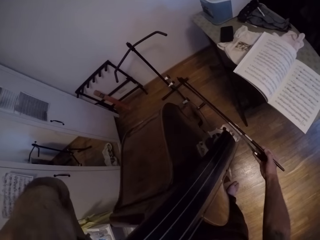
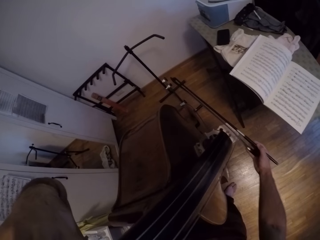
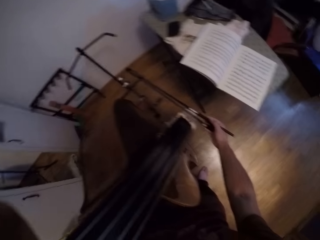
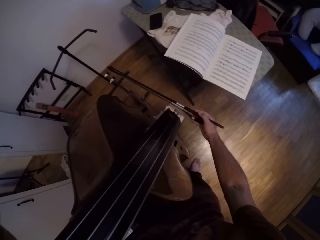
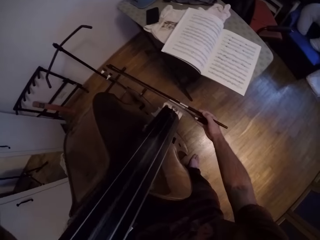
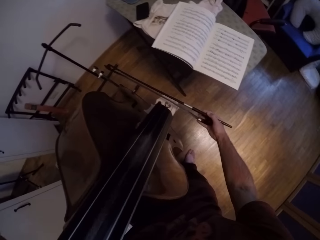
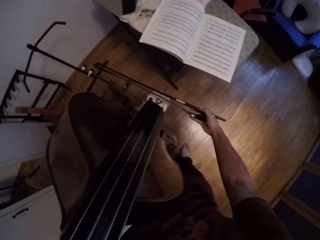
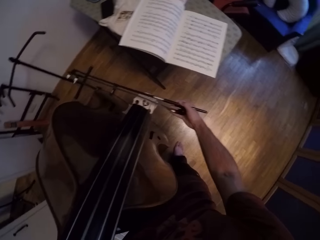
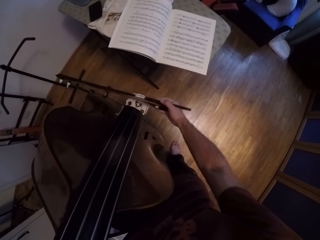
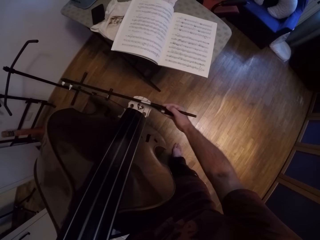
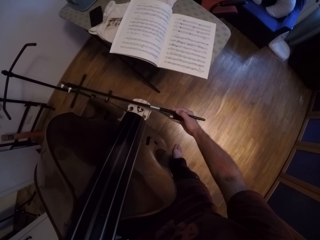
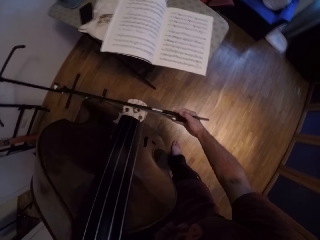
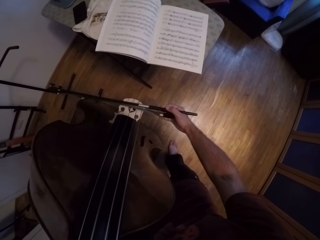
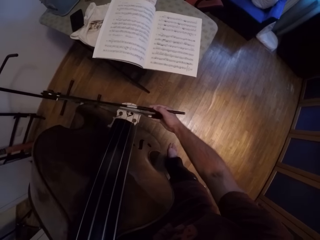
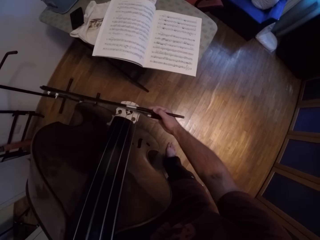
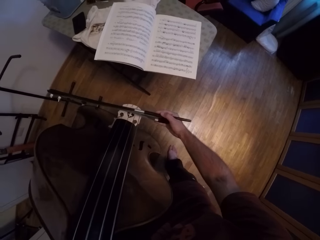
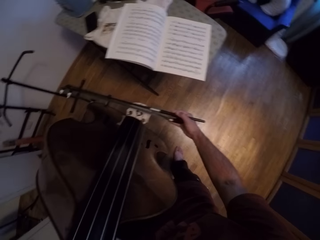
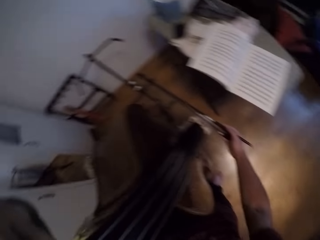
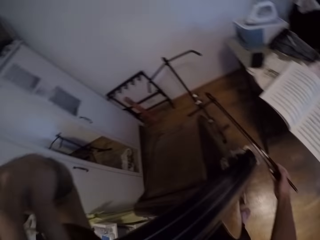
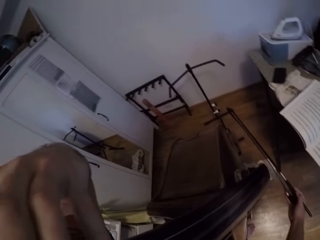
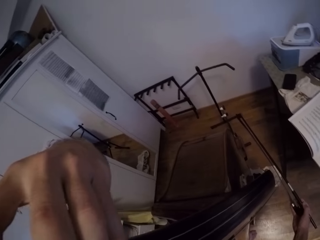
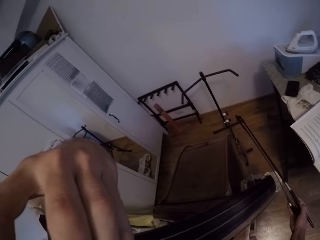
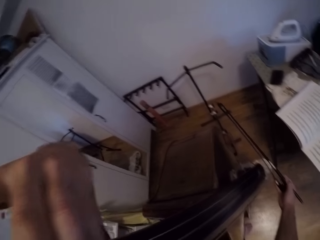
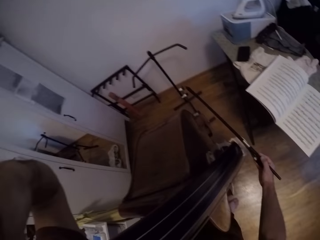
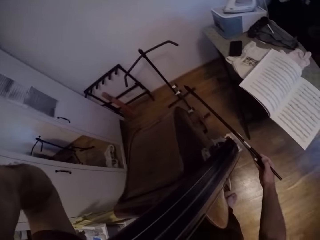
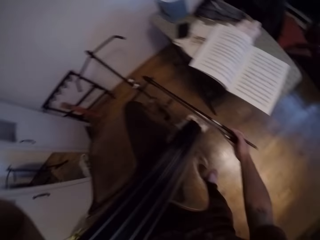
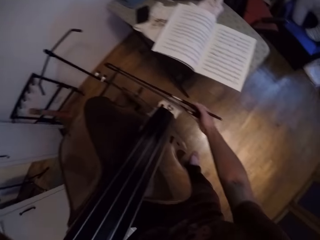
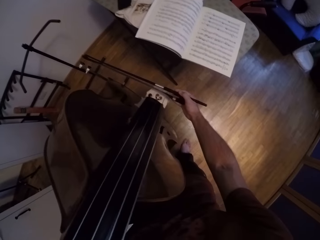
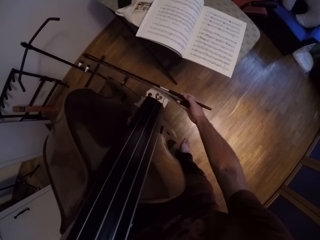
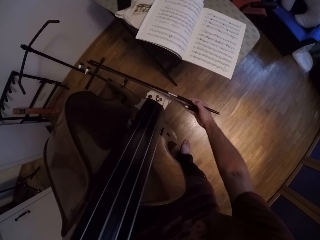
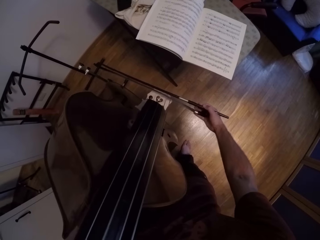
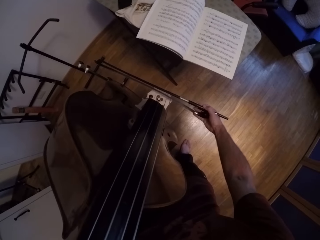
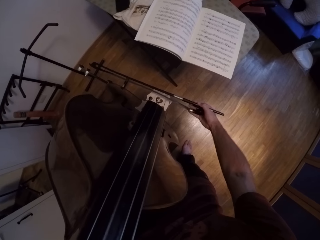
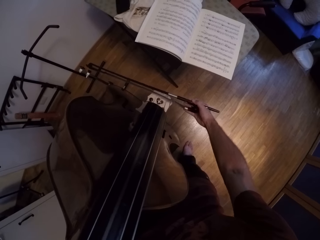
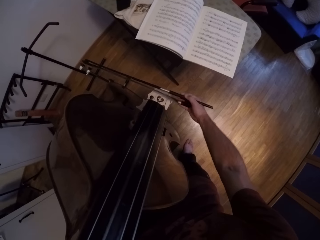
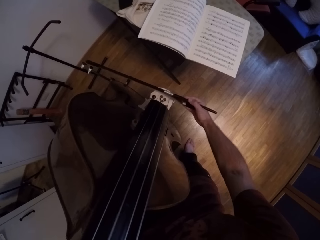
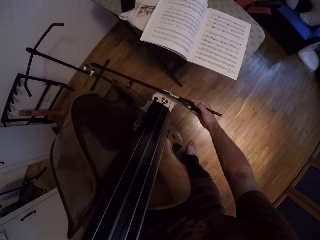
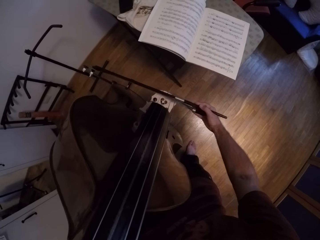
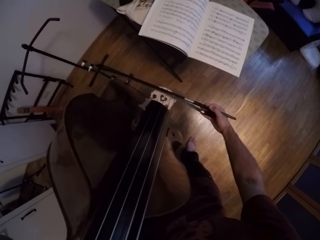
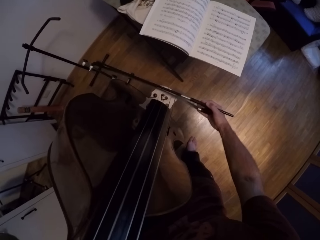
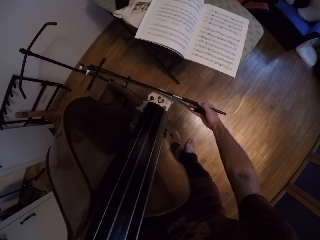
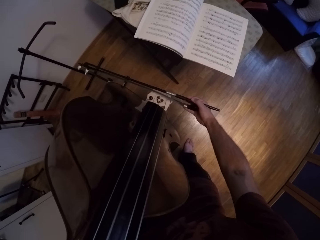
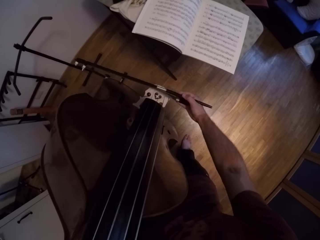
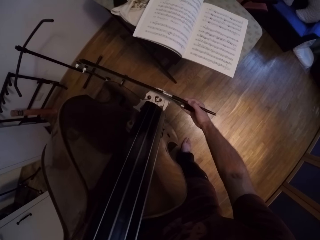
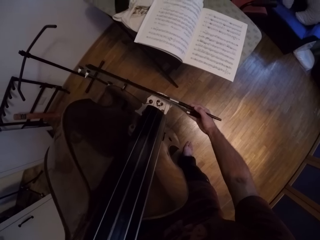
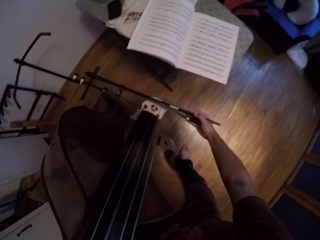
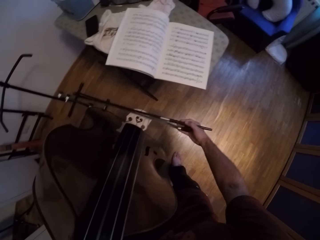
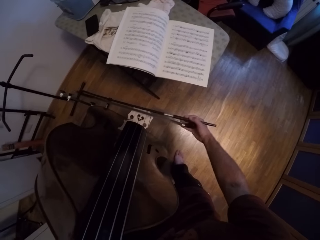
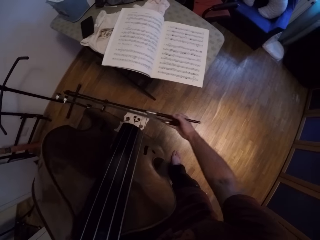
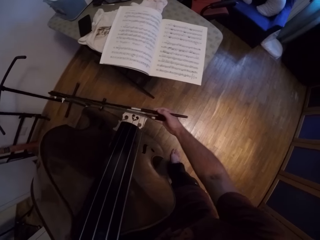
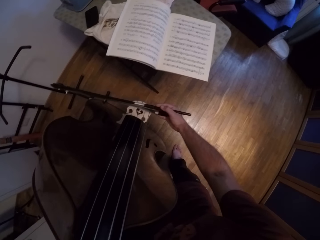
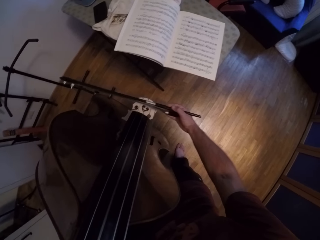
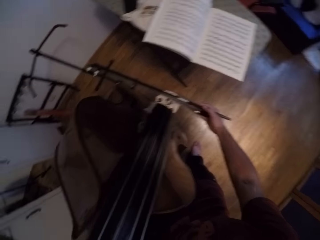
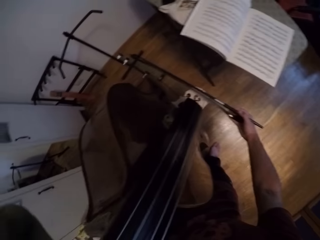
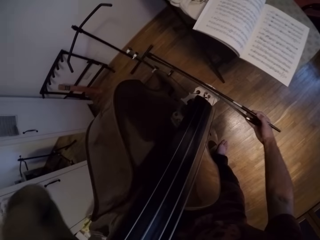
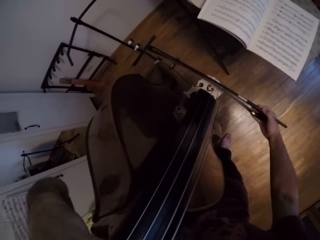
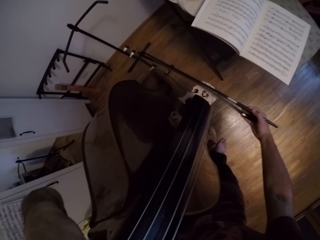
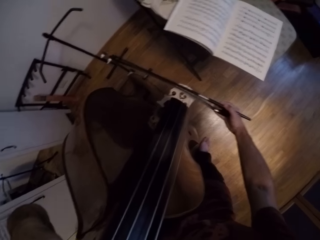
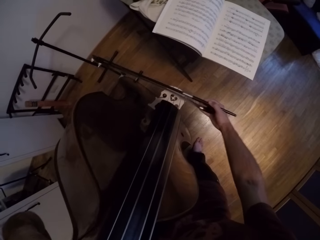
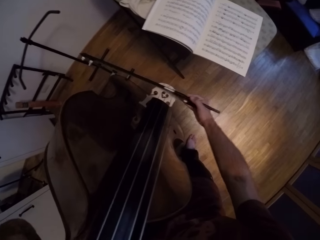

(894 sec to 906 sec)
The camera wearer plays the violin.

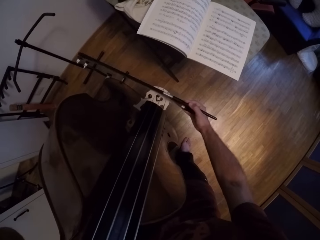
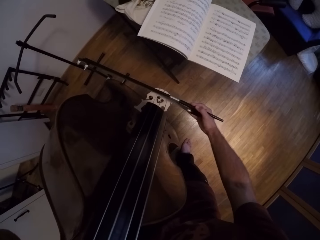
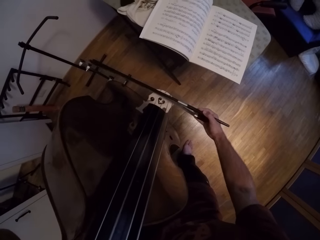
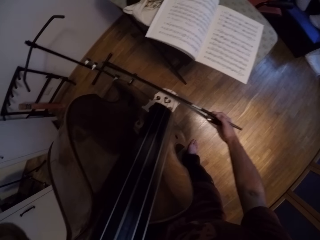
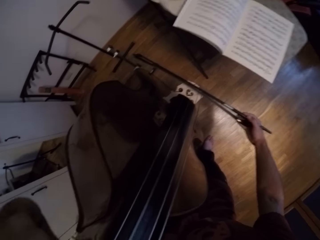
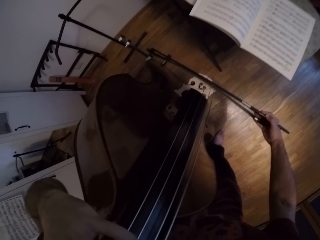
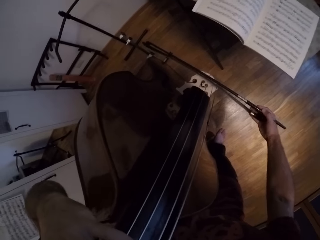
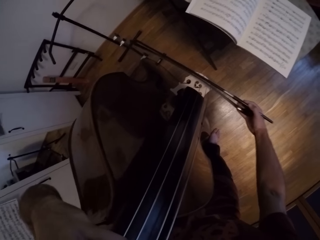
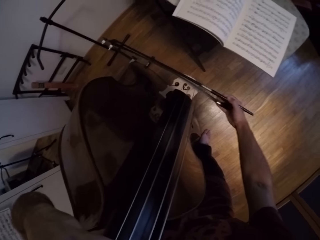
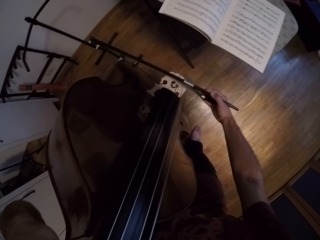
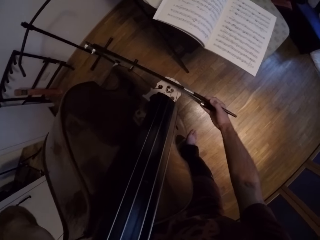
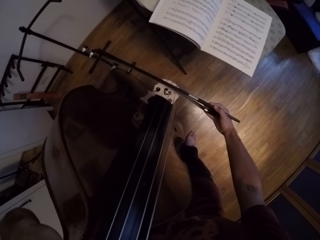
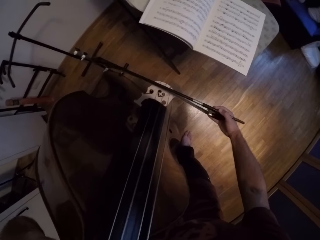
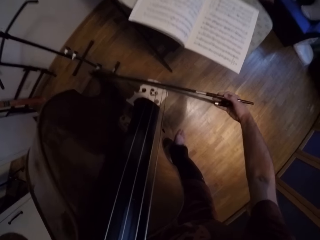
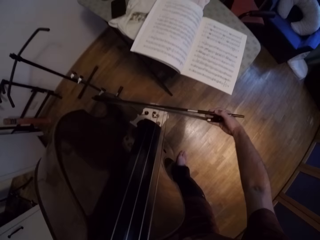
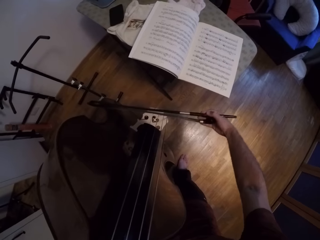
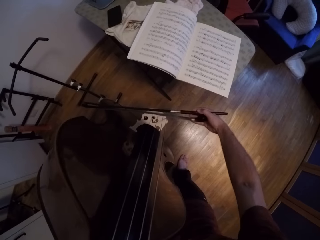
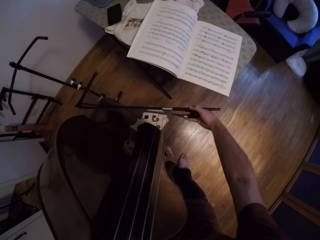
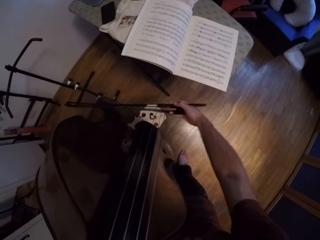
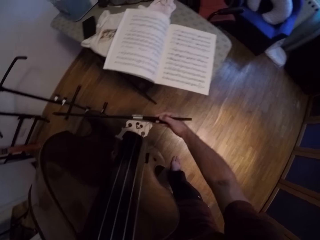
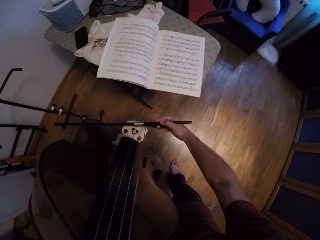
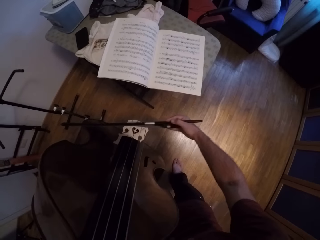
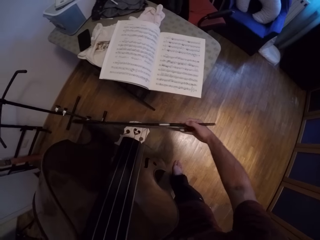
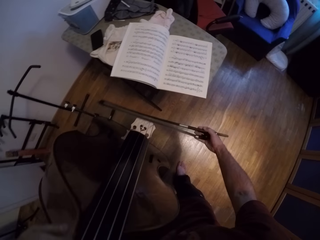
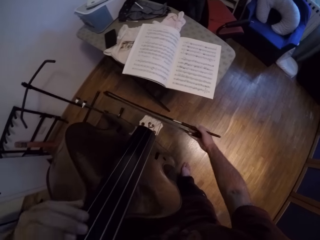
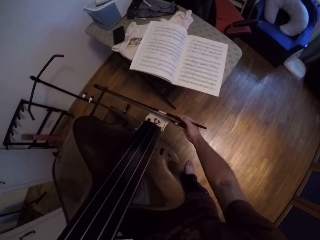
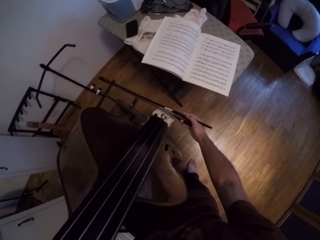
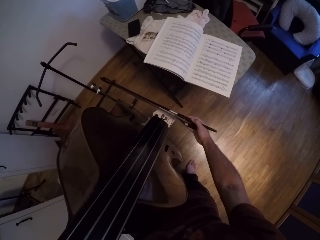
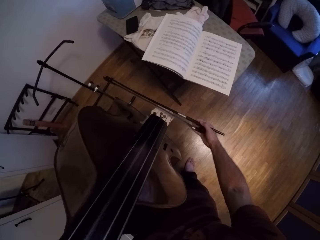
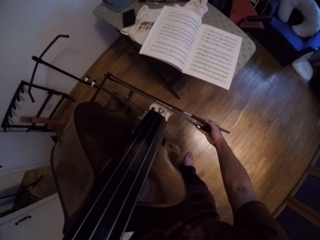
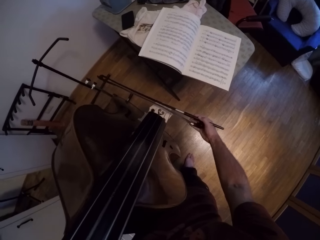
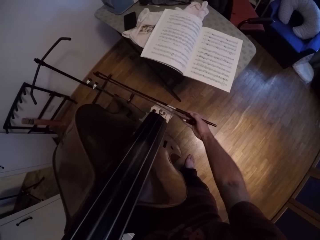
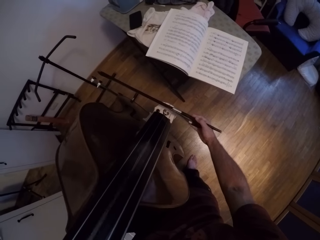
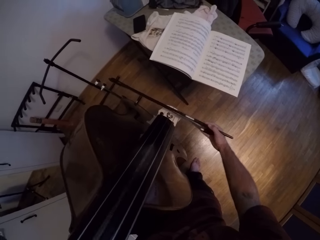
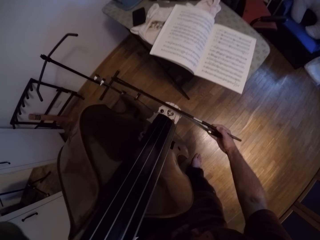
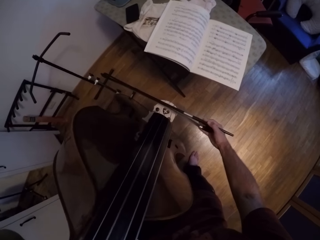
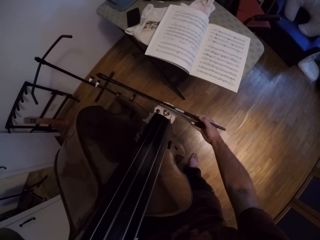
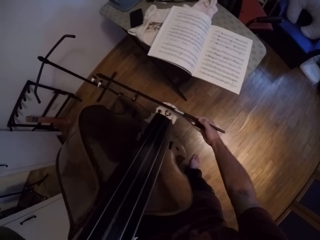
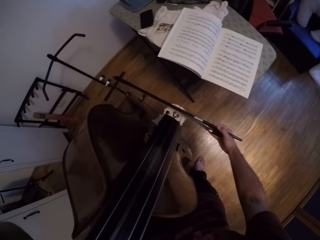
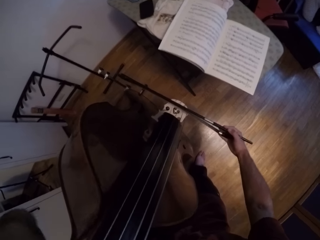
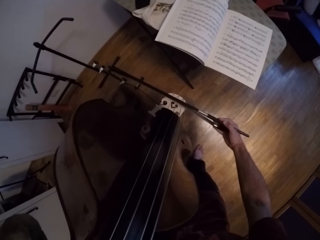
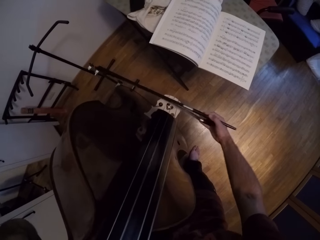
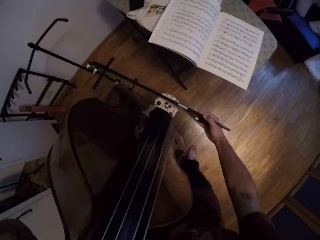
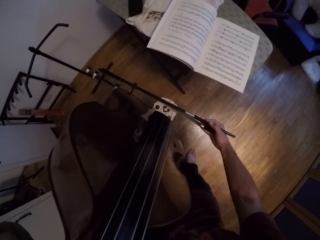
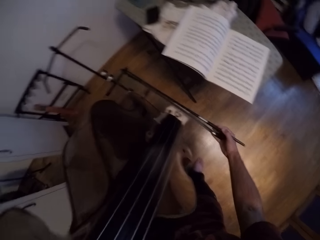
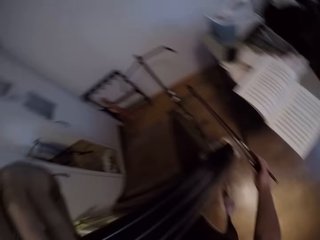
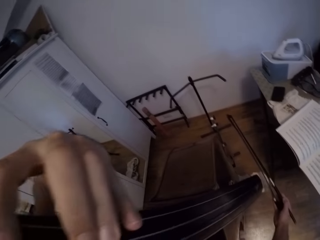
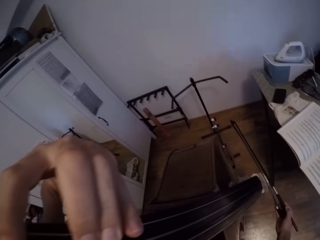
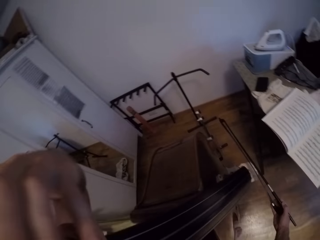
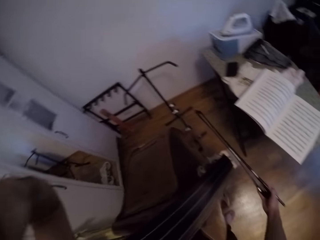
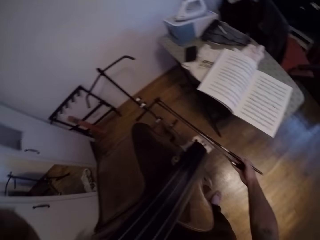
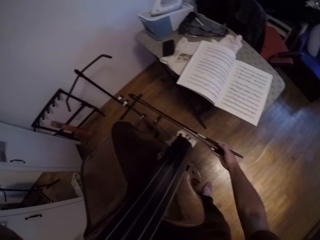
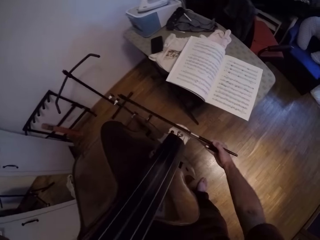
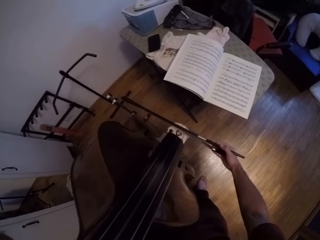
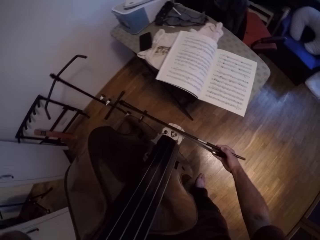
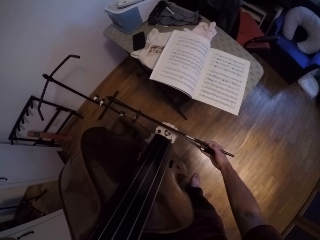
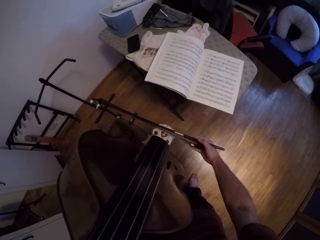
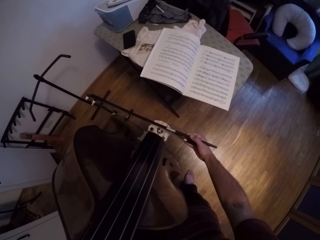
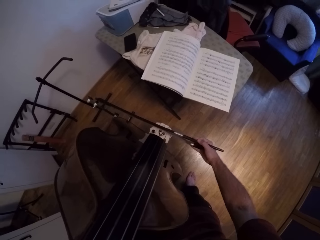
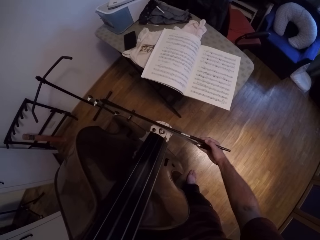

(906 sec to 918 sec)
The camera wearer moves the strings on the violin with his left hand.
